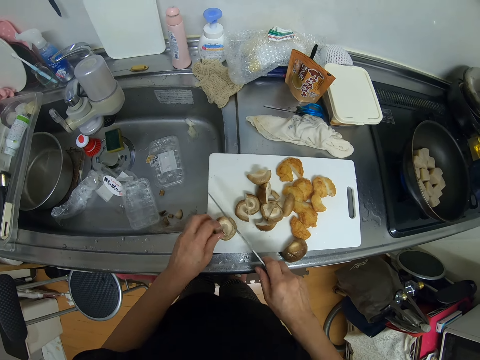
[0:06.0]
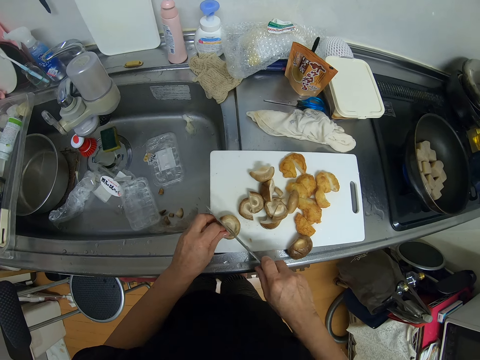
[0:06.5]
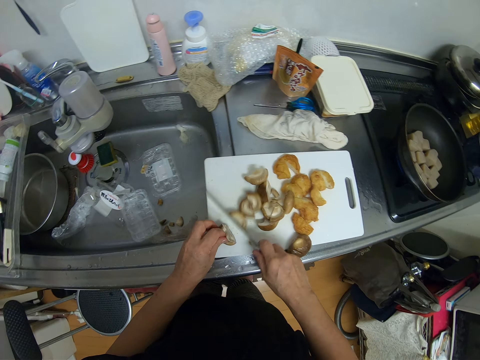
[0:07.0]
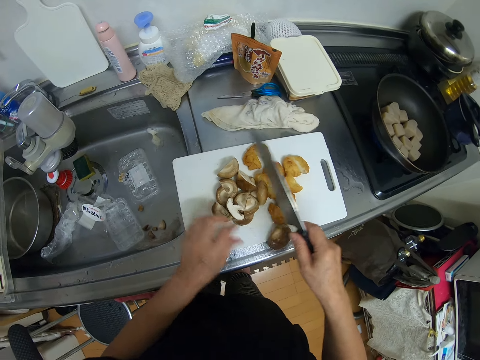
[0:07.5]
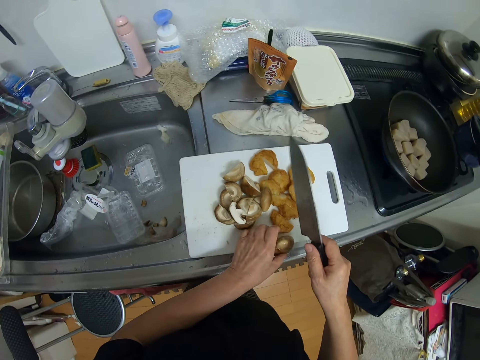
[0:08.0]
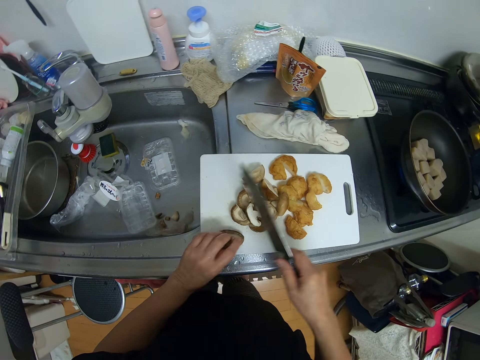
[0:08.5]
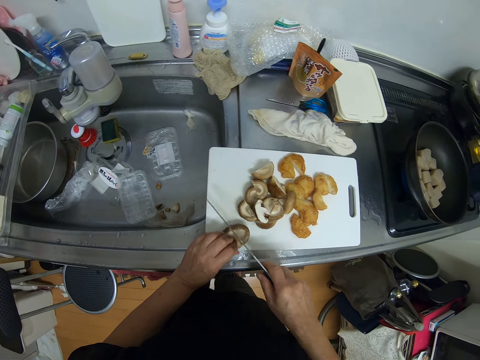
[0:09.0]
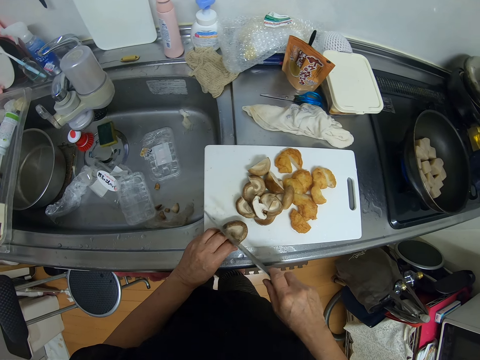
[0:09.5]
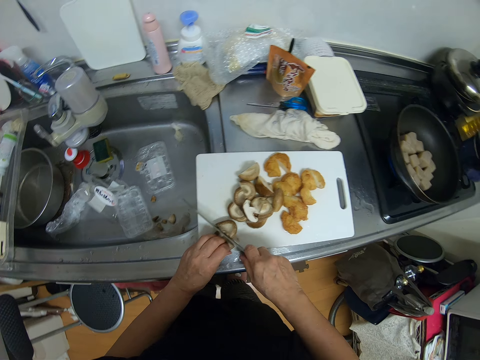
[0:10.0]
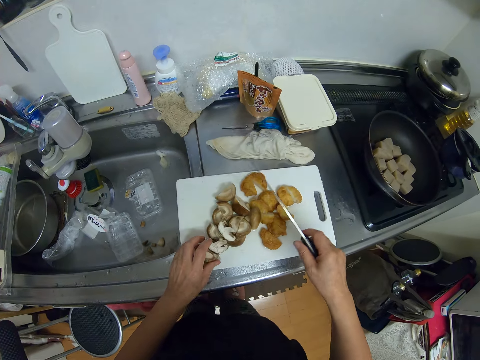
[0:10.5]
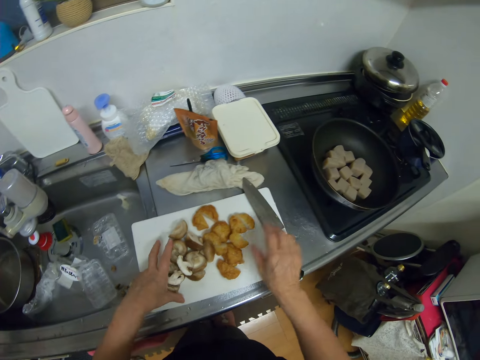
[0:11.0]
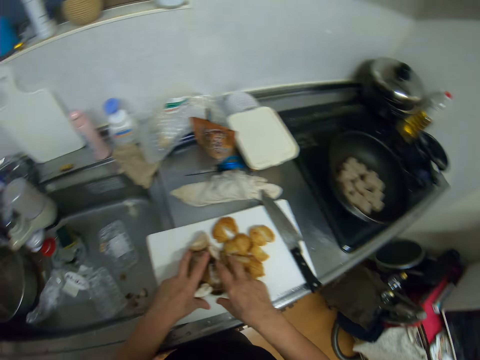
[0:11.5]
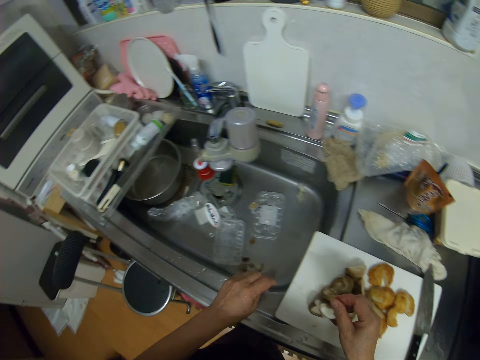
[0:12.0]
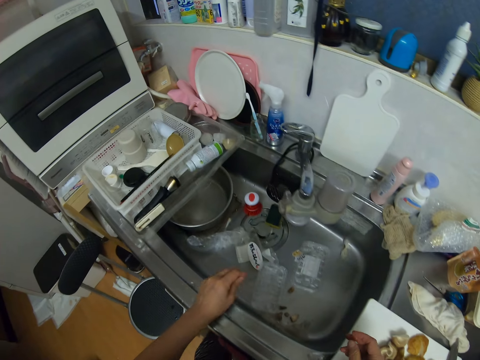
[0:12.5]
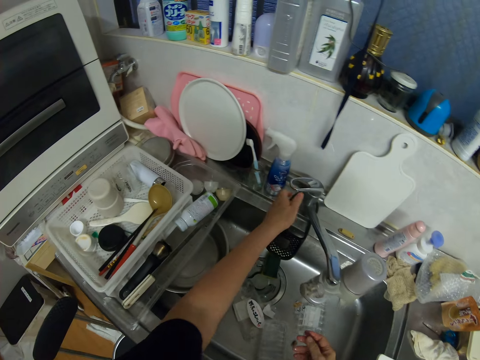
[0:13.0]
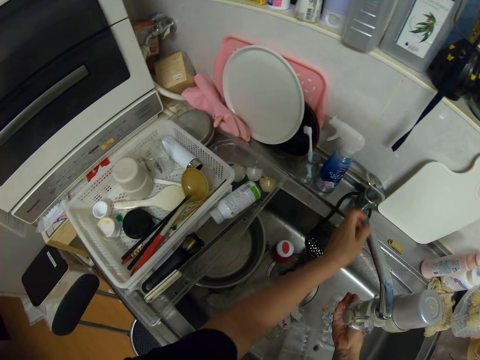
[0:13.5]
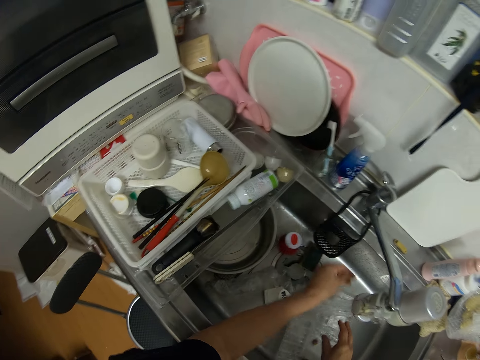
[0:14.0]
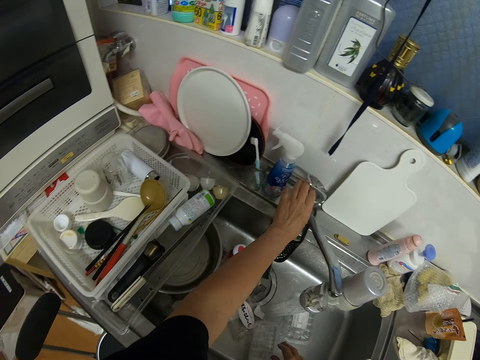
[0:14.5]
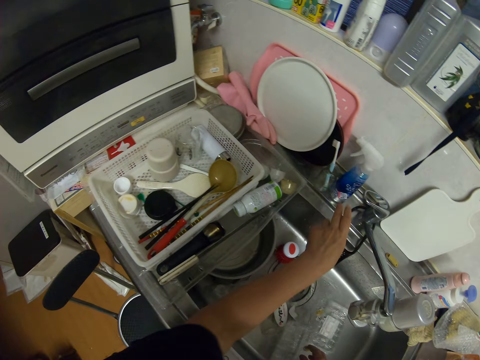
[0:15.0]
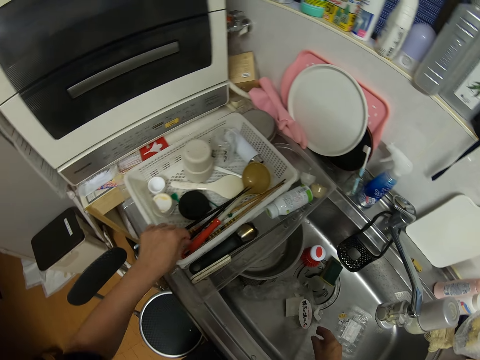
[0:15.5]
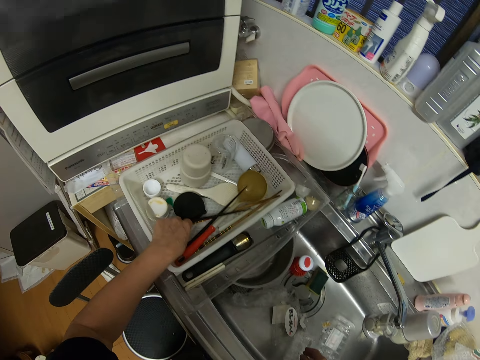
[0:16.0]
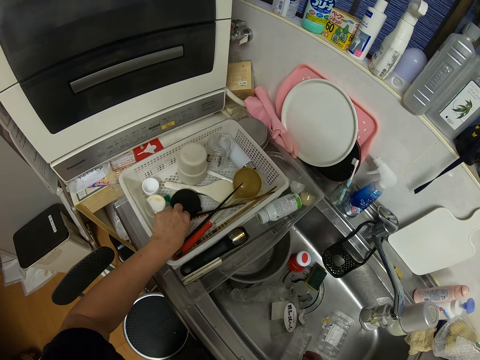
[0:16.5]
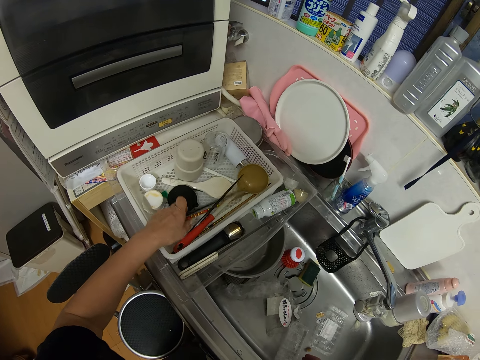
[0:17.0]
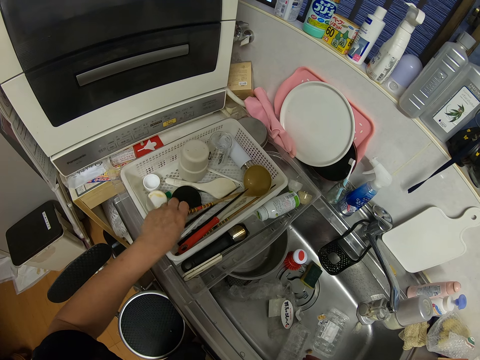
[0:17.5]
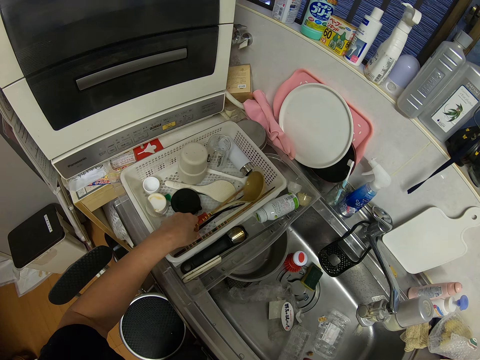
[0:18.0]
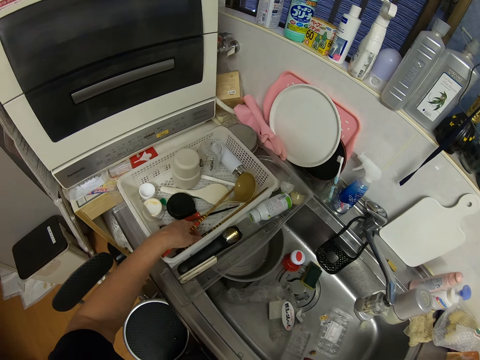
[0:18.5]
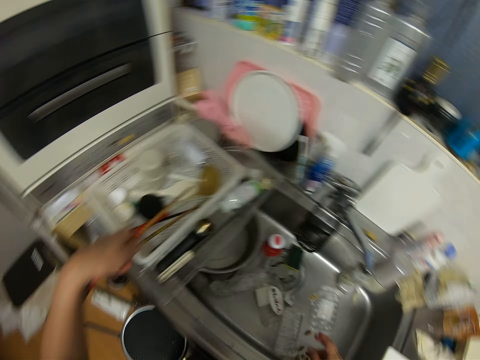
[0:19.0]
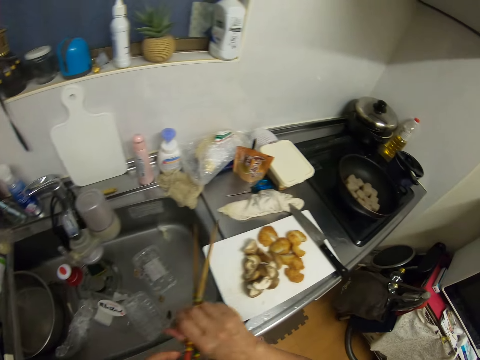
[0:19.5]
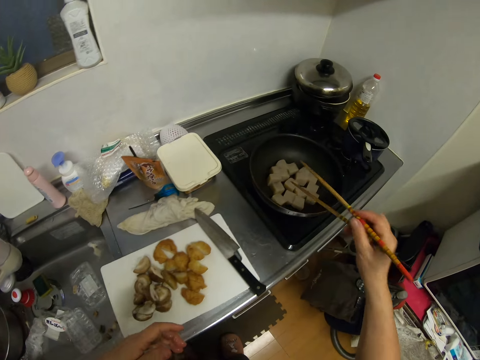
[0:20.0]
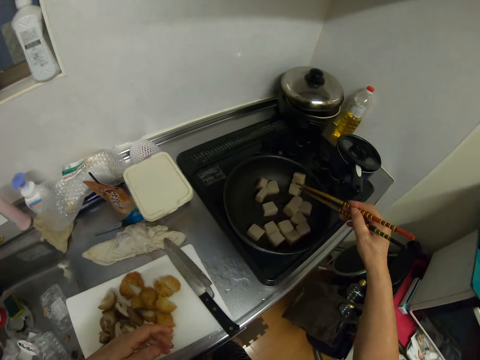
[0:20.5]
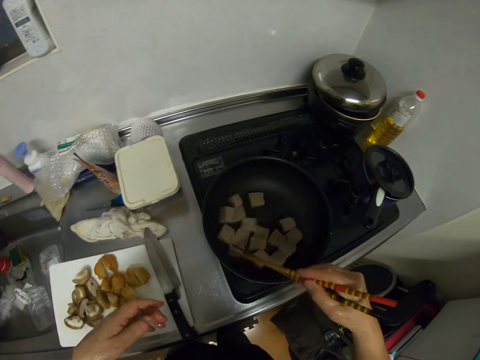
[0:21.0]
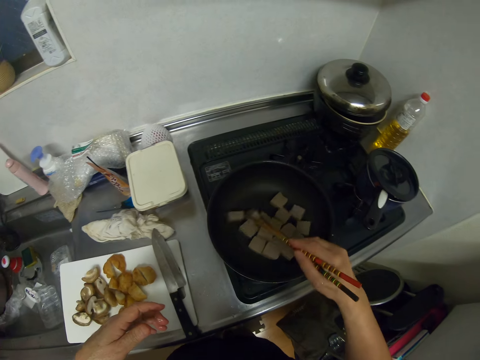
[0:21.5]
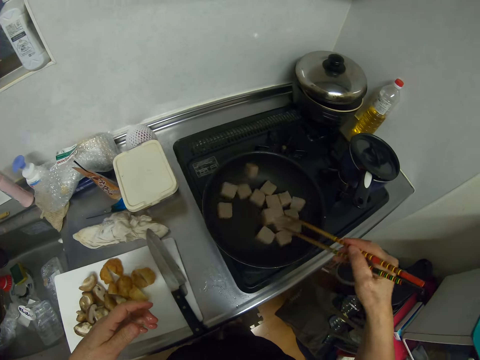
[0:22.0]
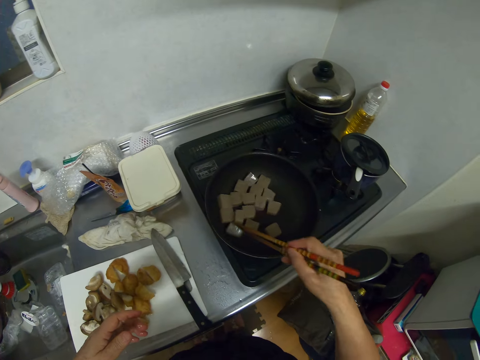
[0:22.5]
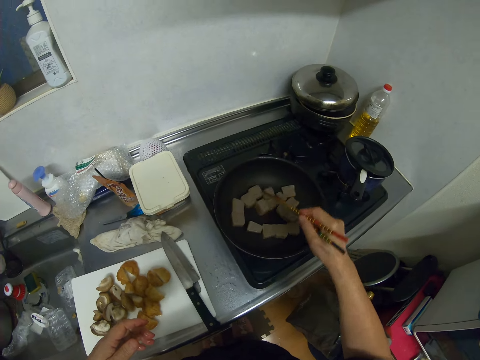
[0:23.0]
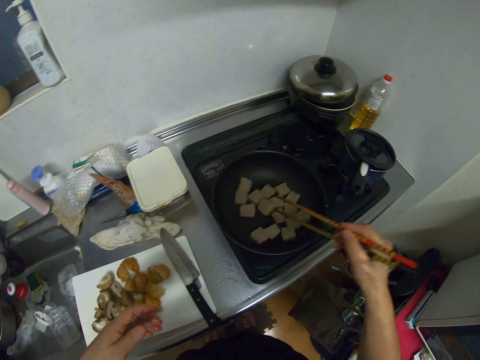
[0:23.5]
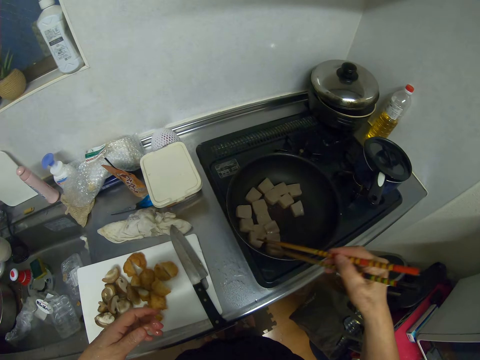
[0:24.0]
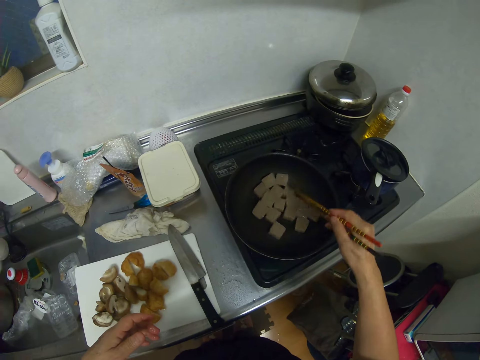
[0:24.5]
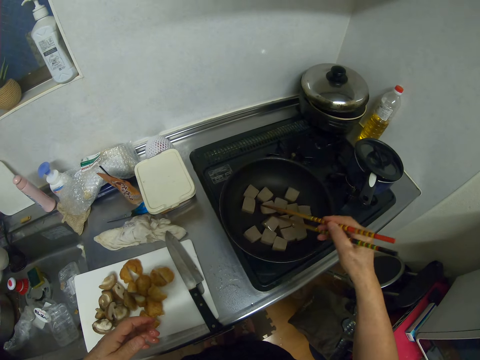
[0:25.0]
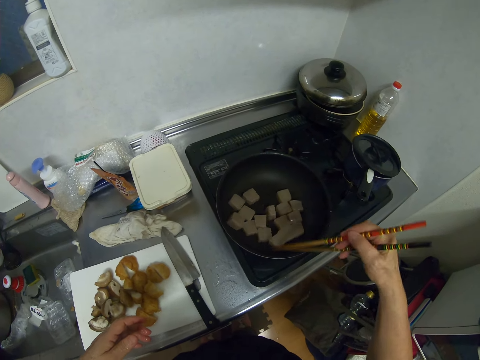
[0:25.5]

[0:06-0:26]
The camera wearer places the mushroom on the plastic chopping board. She cuts the mushroom with the knife. She picks the mushroom from the chopping board. She places the mushroom on the plastic chopping board. She cuts the mushroom with the knife. She places the knife on the plastic chopping board. She gathers the mushroom on the chopping board and holds the mushrooms. She walks in the room. She opens the tap. She rinses her hands with water. She turns off the tap. She picks up chopsticks from a rack. She walks in the room. She stirs tofu in a pan with the chopsticks.

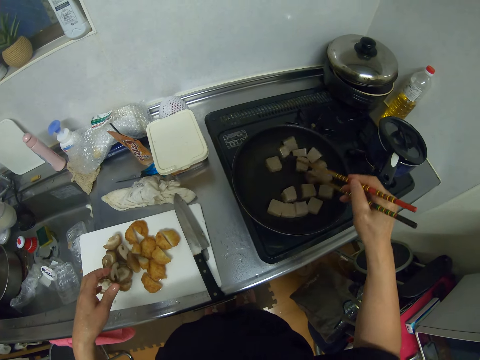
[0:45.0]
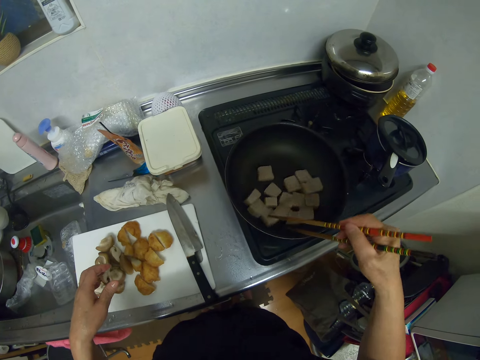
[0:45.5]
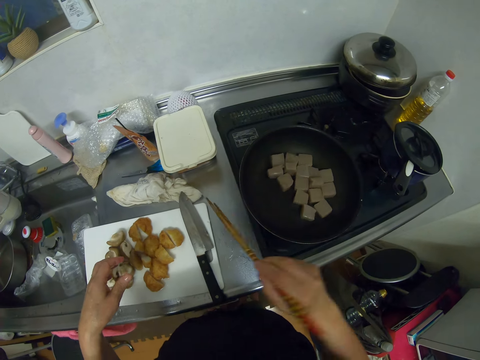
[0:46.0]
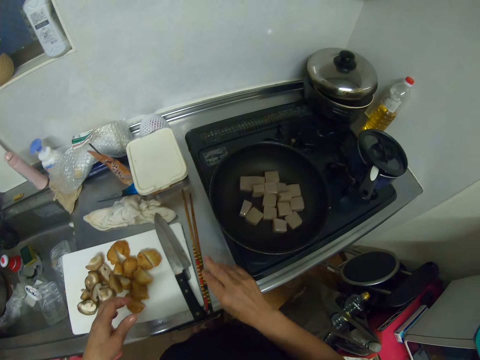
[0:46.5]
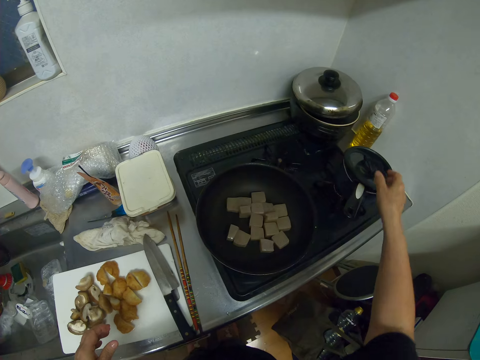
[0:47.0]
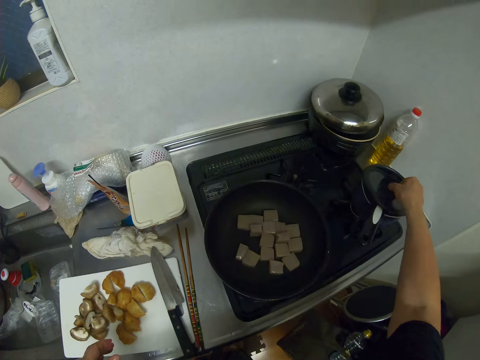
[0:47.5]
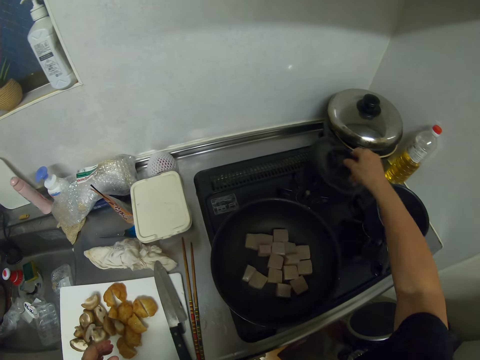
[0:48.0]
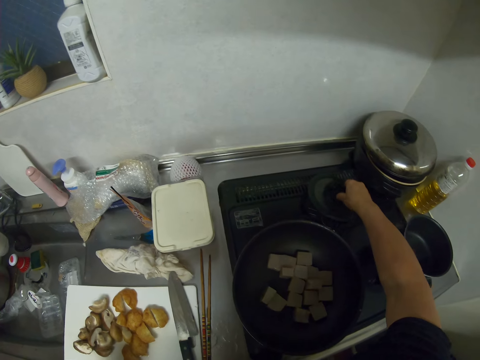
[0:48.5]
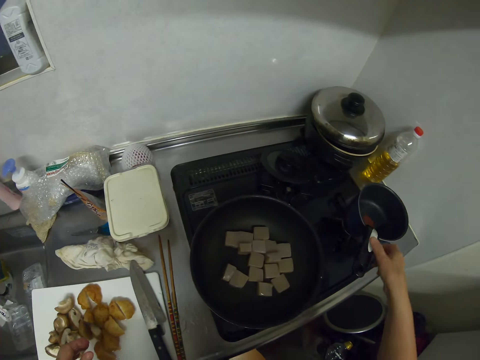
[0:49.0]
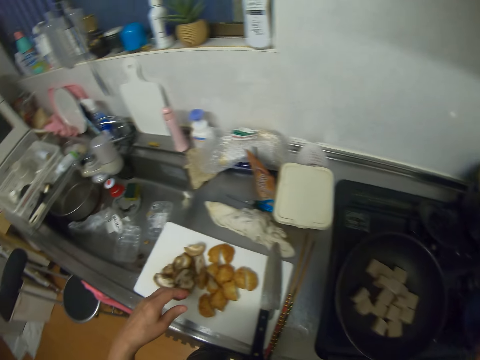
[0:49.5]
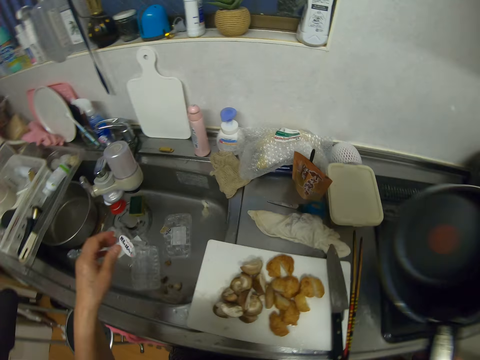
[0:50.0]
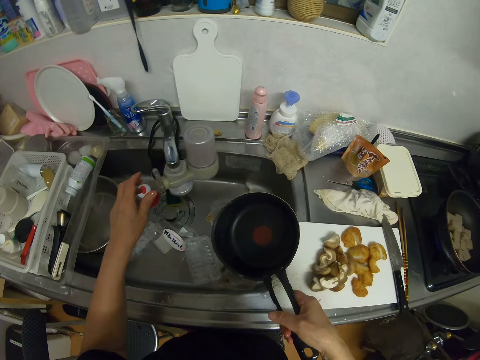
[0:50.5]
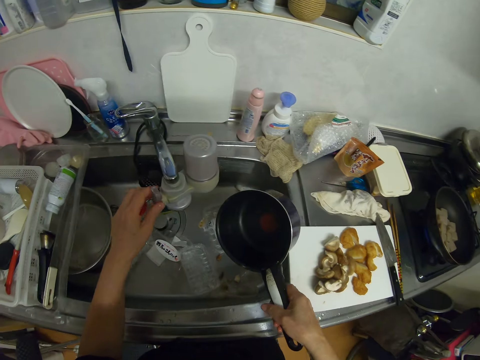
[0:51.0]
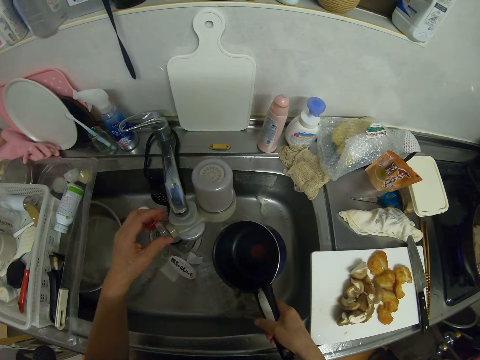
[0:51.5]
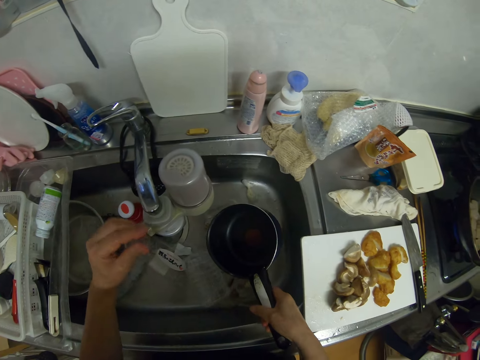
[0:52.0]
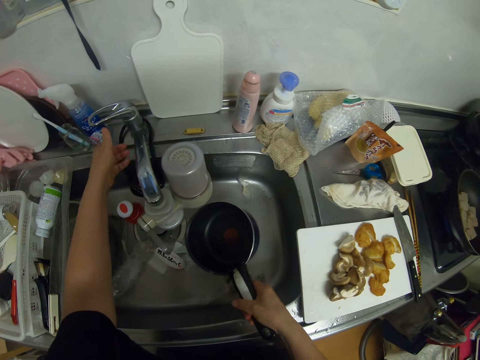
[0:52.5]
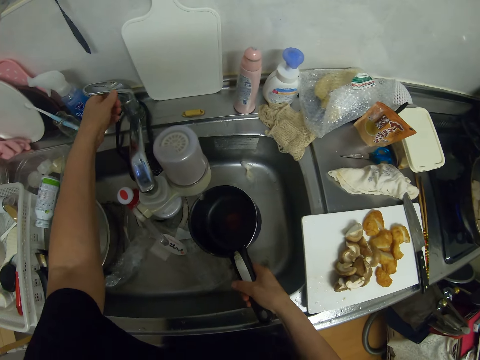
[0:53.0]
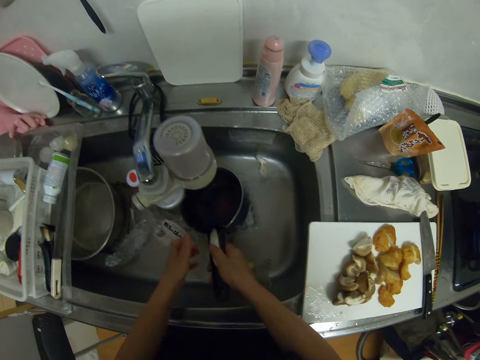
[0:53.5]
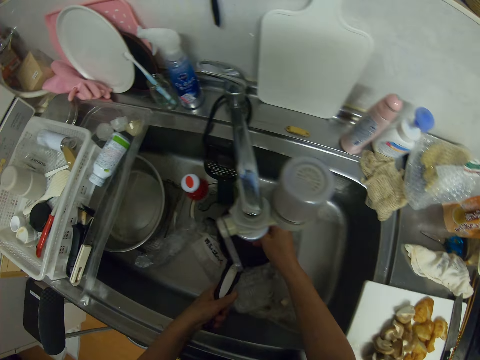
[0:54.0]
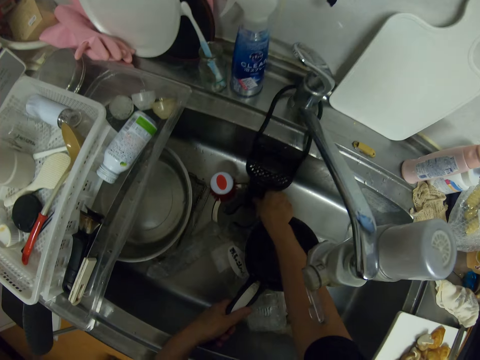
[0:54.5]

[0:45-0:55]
The camera wearer drops the chopsticks on a kitchen worktop. They remove a pot cover from a pot or cooking pan. They drop the pot cover on a cooker. They pick up the pot from the cooker. They turn a lever on the tap filter. They turn on the tap. They hold the cooking pan with the left hand and pick a dish sponge.
